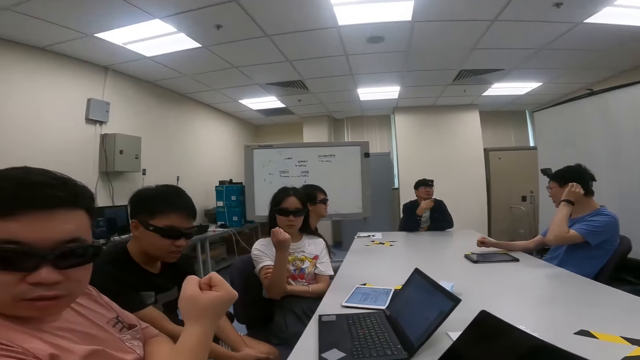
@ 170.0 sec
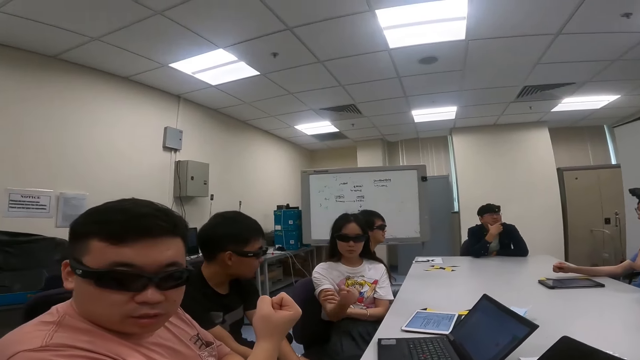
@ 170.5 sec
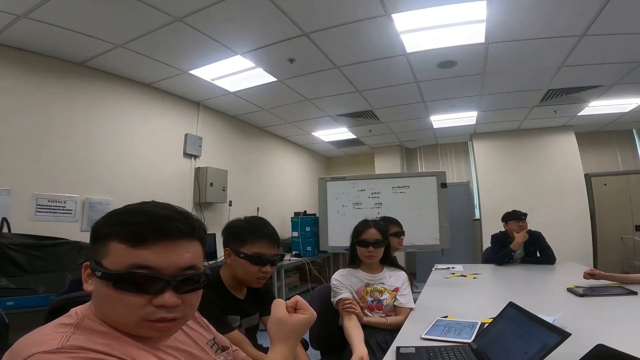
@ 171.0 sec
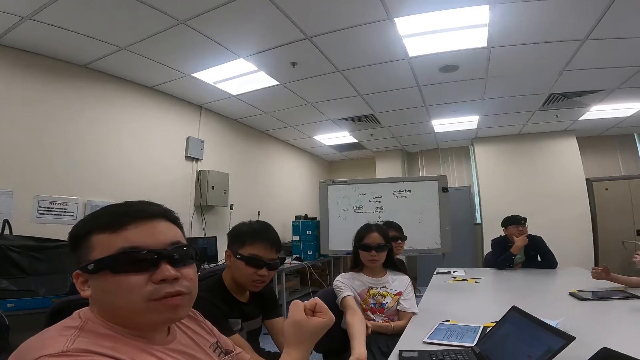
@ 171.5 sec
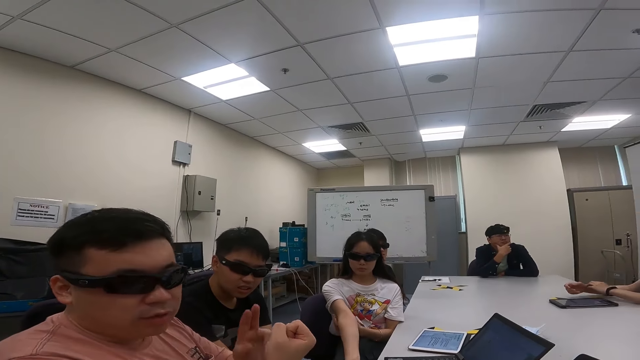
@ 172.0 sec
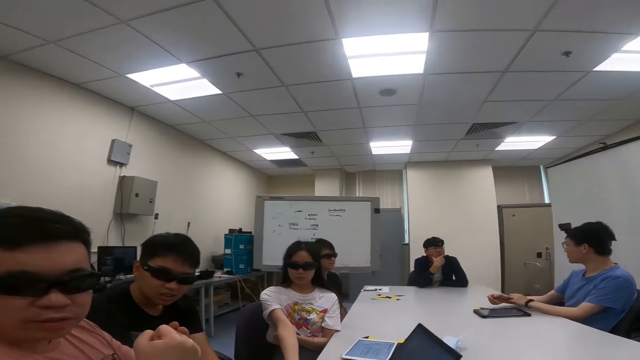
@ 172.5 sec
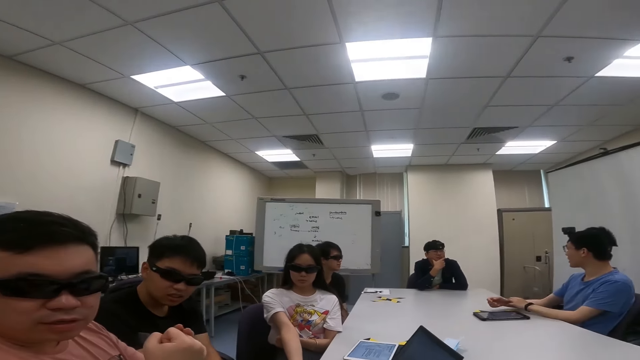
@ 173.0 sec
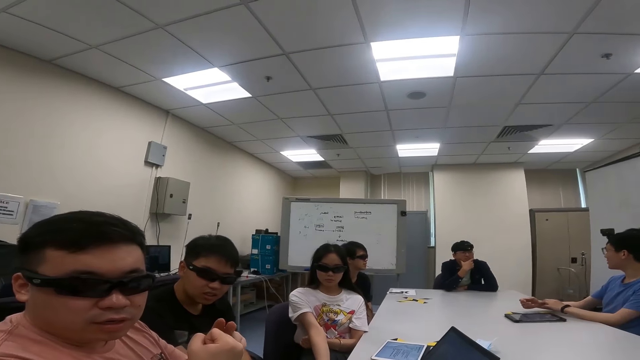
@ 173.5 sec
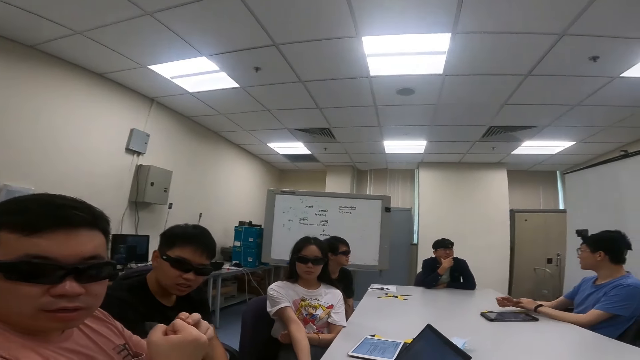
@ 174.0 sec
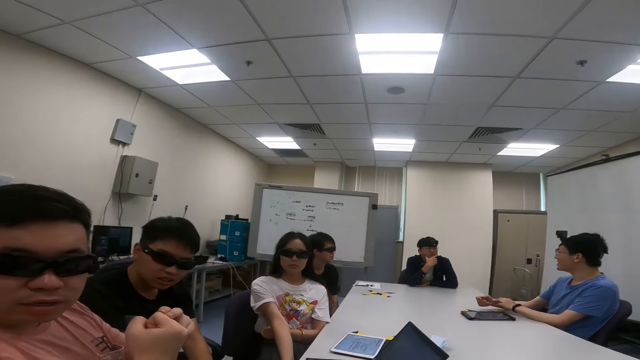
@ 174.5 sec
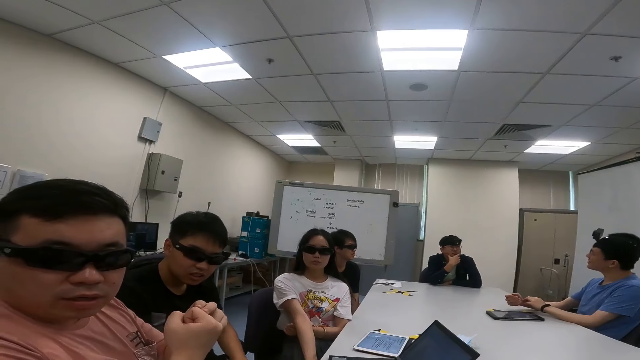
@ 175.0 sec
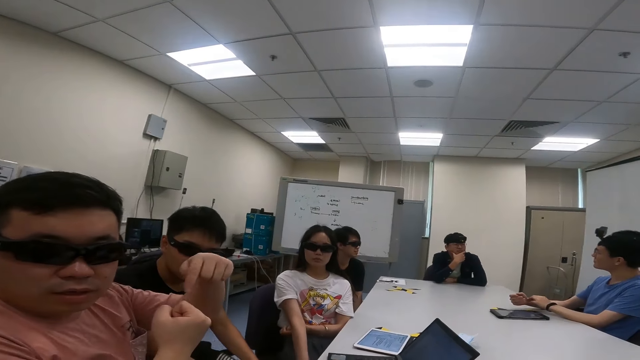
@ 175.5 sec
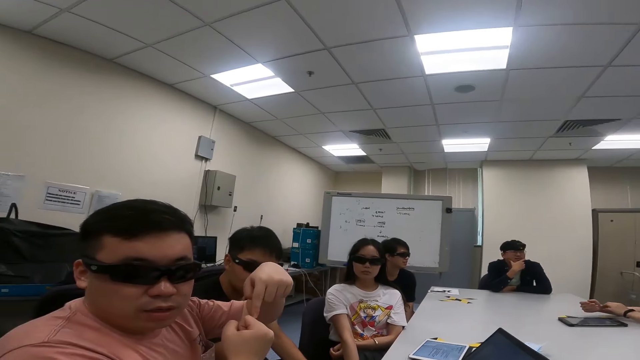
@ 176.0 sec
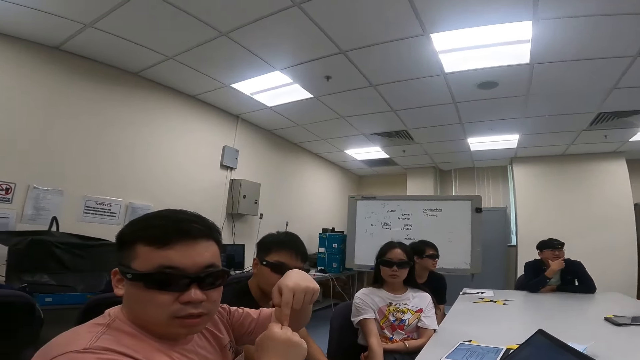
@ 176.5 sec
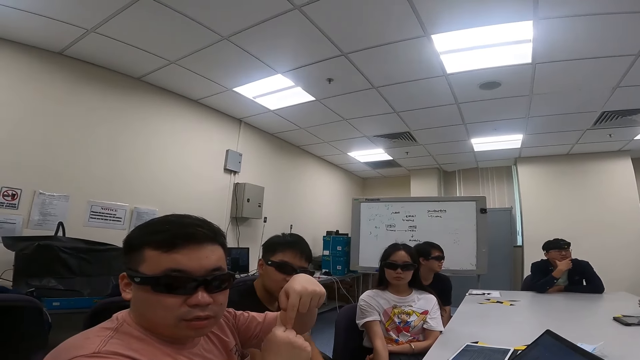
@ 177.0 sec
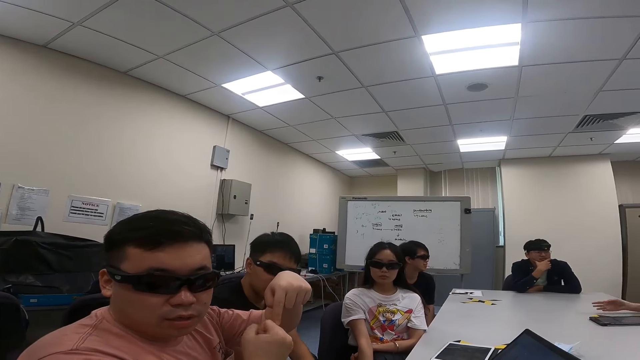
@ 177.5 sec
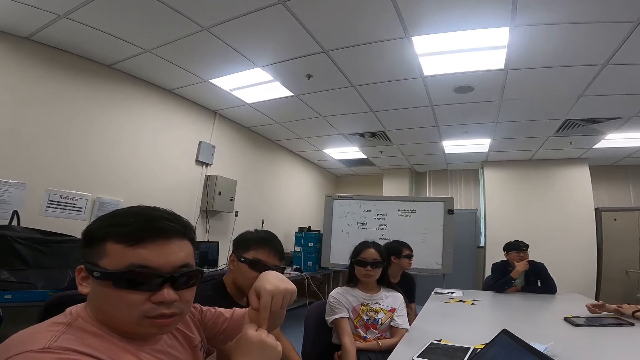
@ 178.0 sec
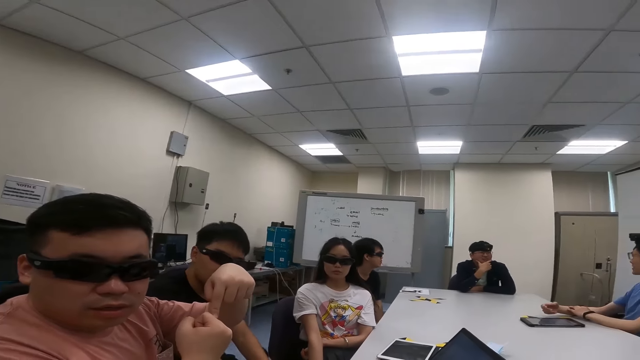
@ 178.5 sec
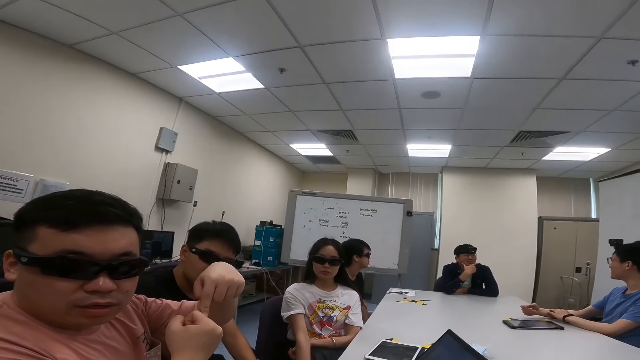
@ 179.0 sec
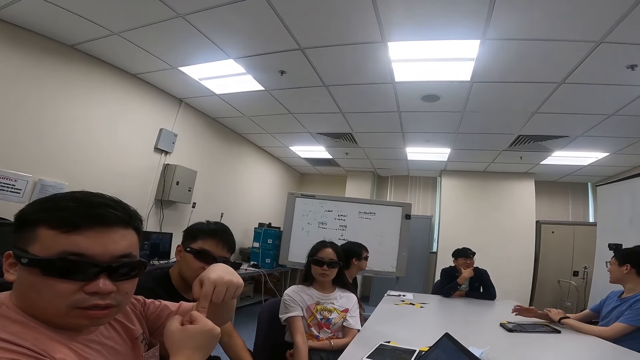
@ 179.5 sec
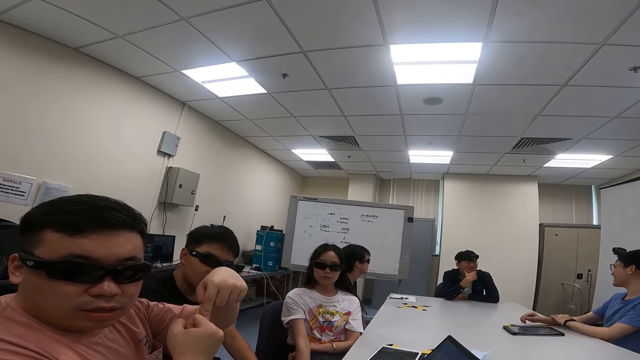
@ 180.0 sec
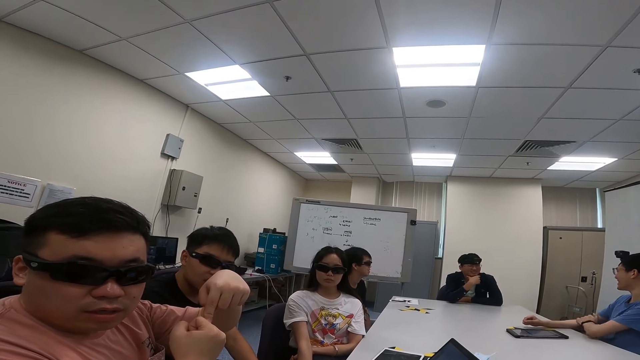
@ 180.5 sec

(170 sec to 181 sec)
The woman folds her fist and stretches her hand. The first person nods his head and points at his right arm.

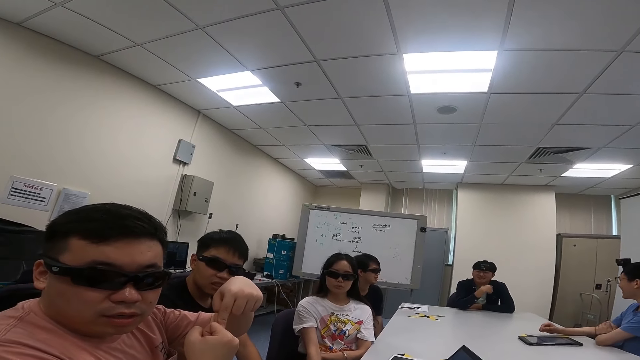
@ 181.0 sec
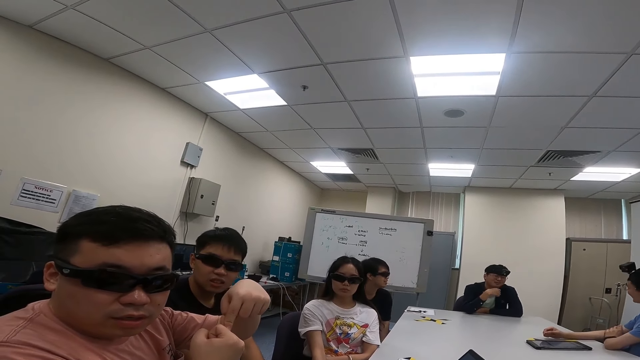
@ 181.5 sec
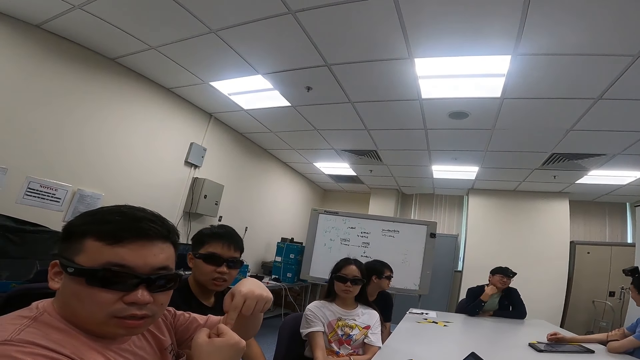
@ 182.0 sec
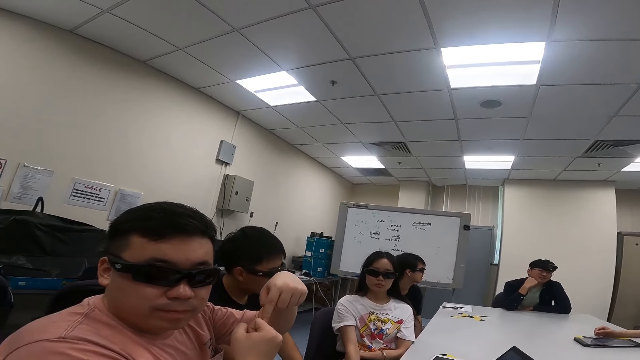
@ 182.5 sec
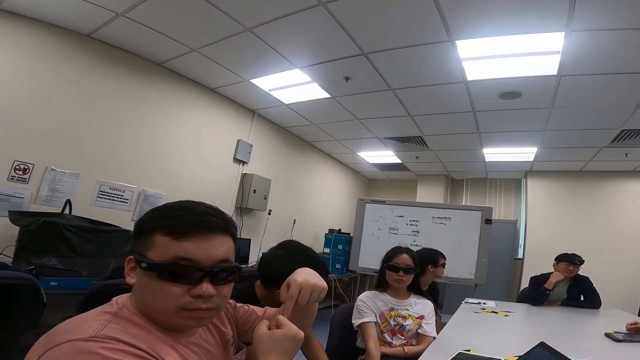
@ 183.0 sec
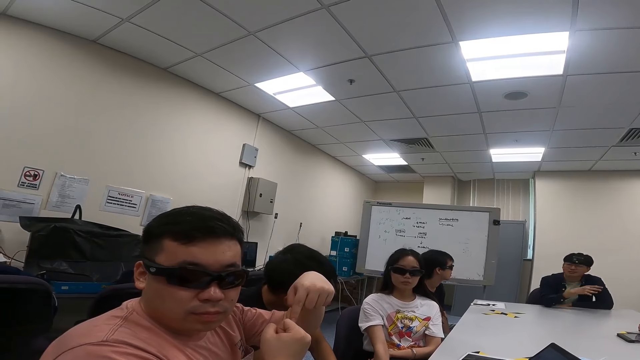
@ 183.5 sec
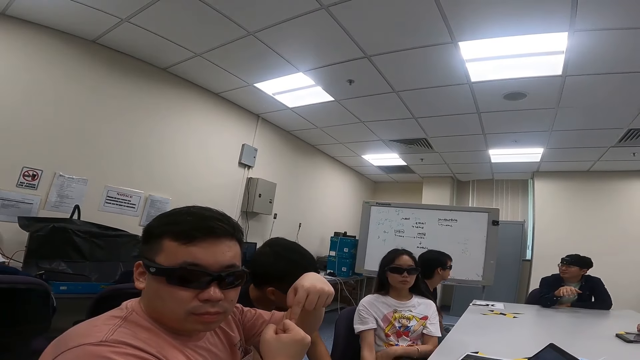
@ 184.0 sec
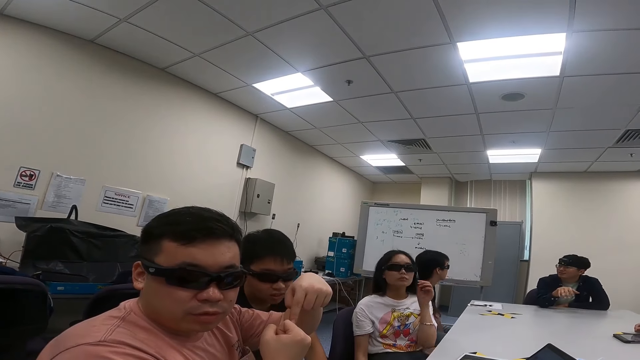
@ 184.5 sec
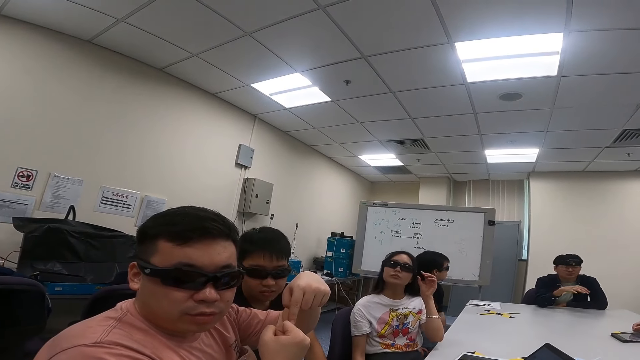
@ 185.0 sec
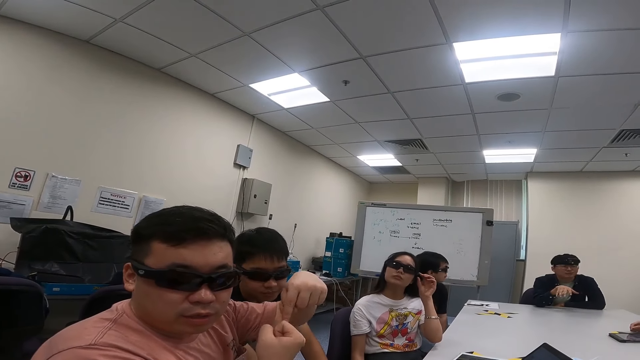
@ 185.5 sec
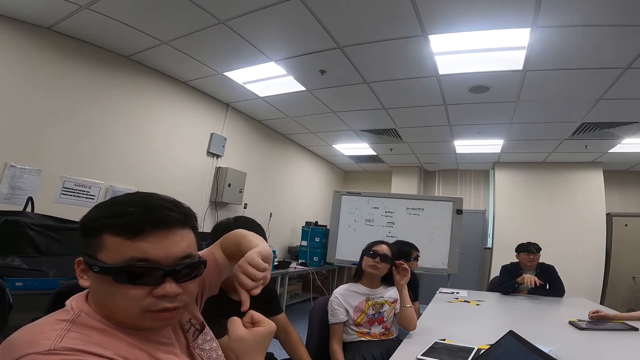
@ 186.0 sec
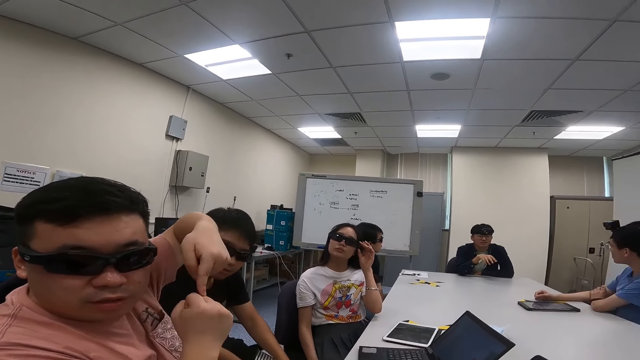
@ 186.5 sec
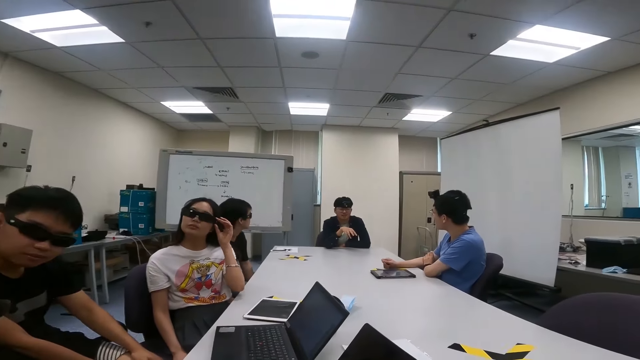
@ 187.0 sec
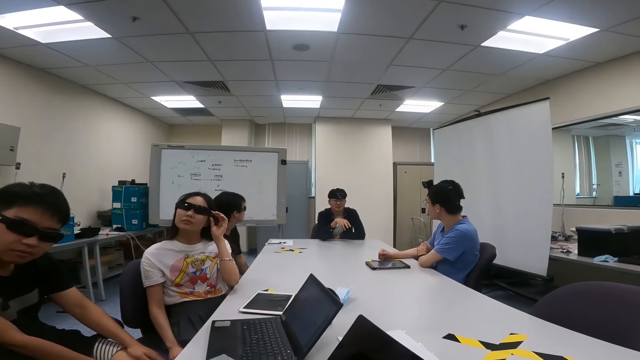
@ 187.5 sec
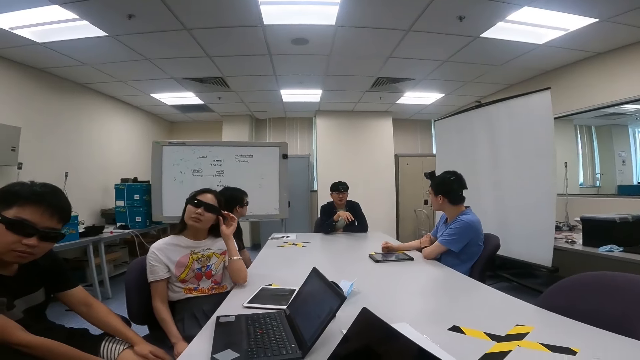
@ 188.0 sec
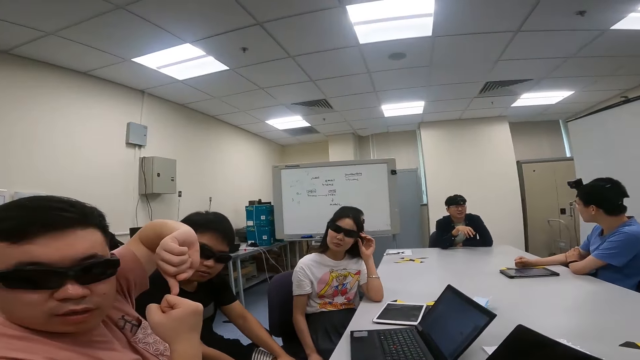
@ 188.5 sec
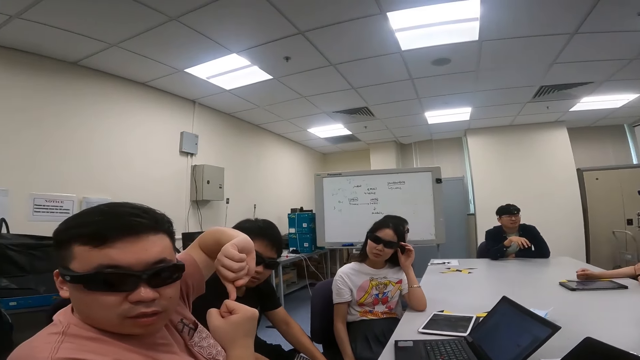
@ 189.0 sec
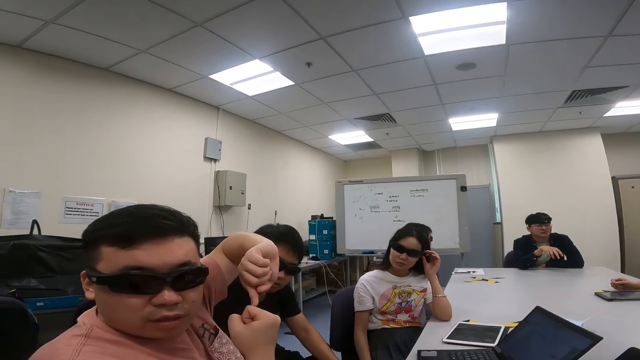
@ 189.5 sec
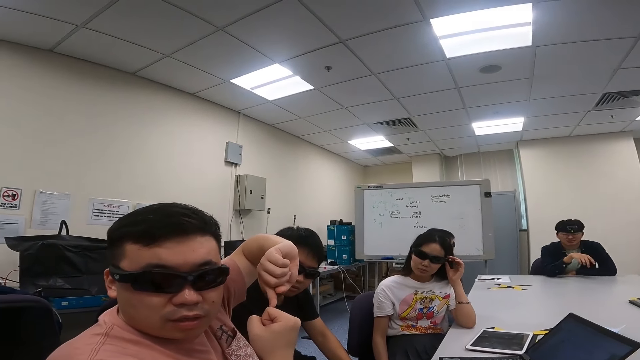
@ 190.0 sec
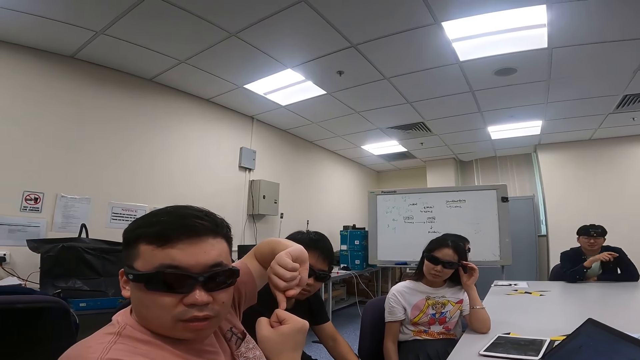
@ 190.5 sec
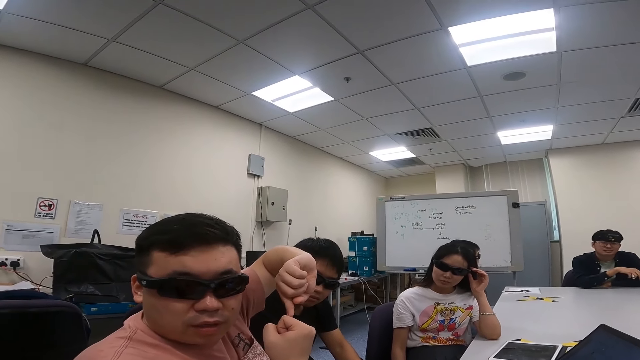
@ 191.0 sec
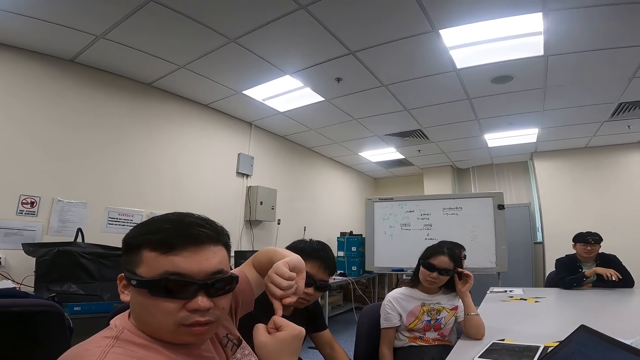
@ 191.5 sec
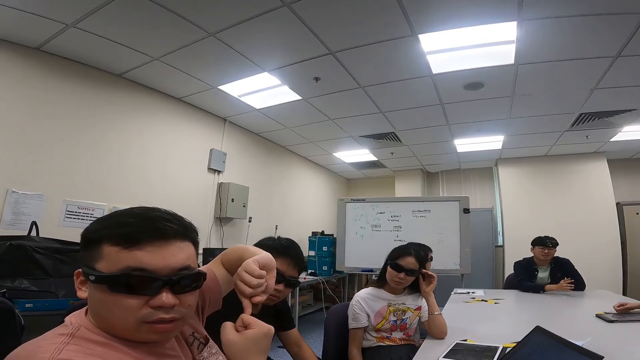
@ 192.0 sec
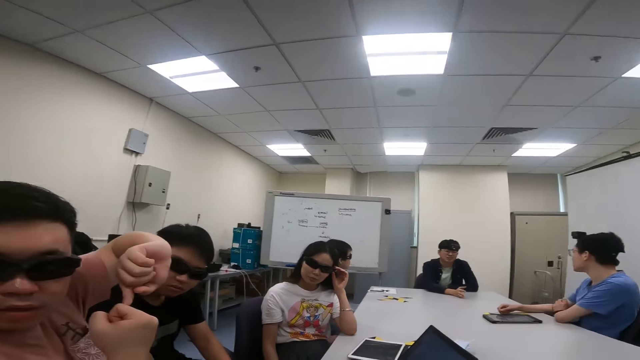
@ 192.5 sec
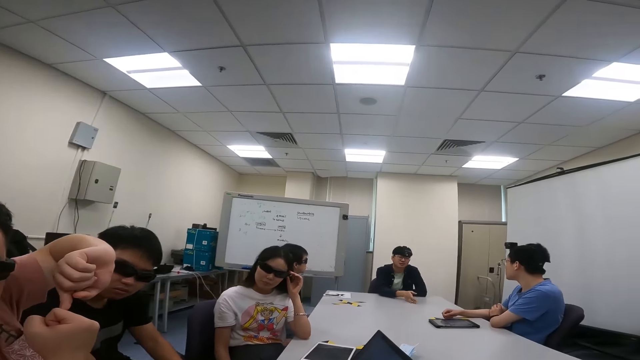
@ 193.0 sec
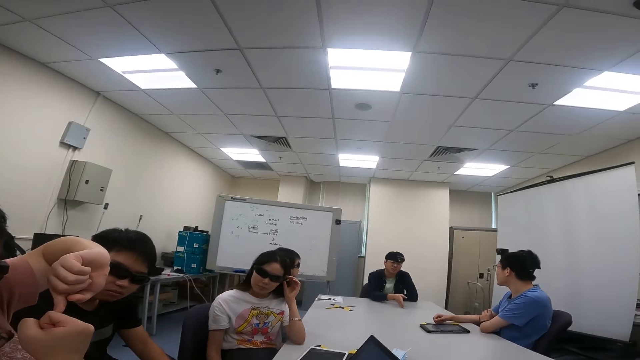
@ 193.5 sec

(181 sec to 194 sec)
A man gestures with his hands as they converse. The woman touches the goggles and adjusts her shades. The first person touches the right hand. The camera wearer talks to the woman, the first person and a third person.
